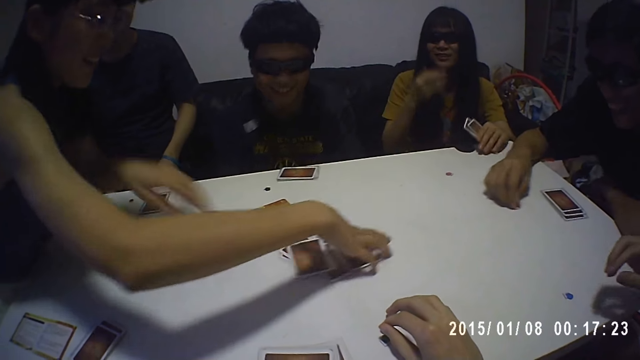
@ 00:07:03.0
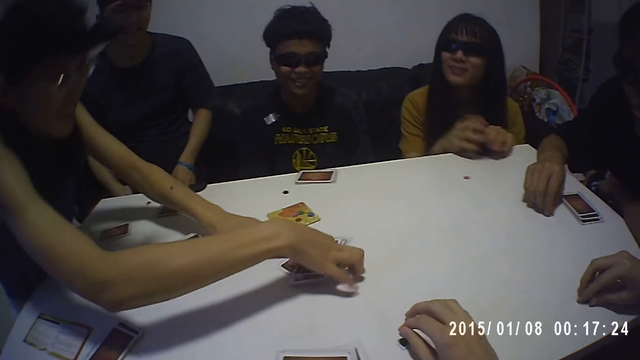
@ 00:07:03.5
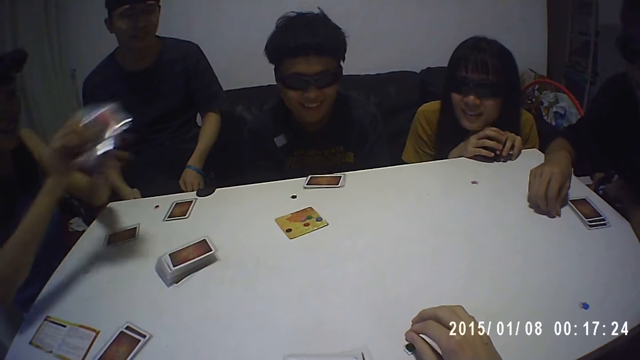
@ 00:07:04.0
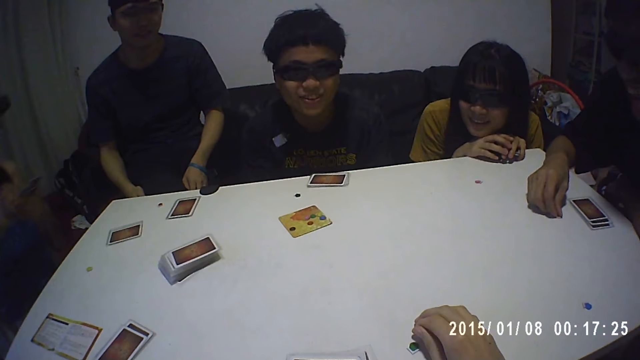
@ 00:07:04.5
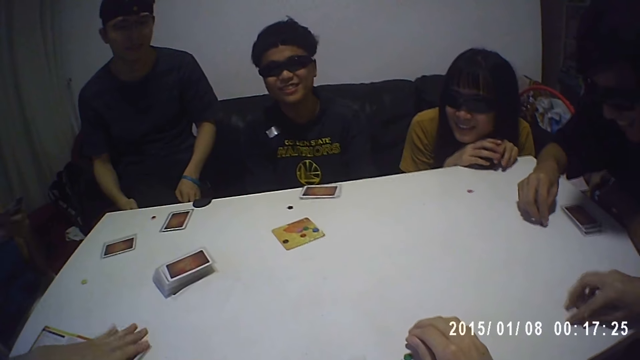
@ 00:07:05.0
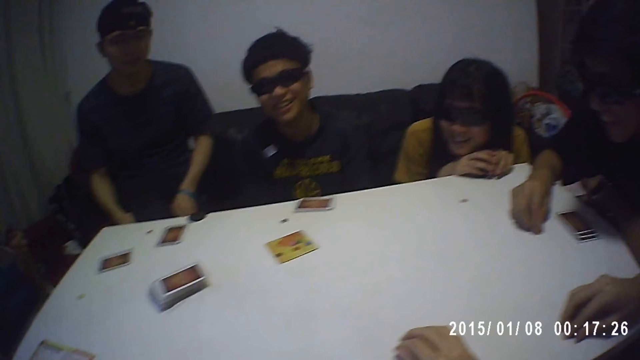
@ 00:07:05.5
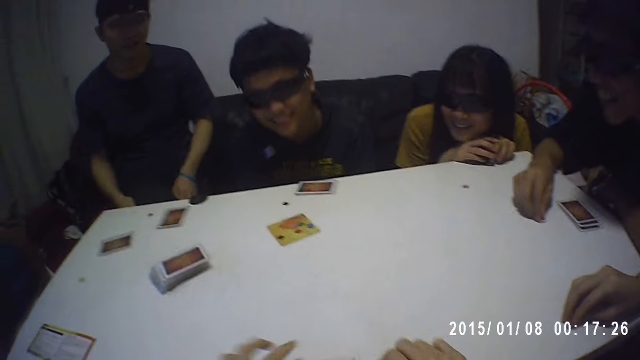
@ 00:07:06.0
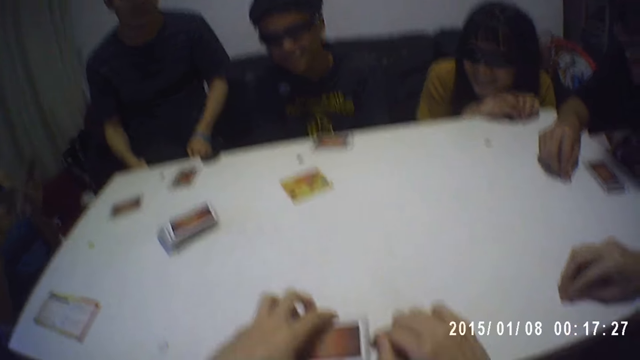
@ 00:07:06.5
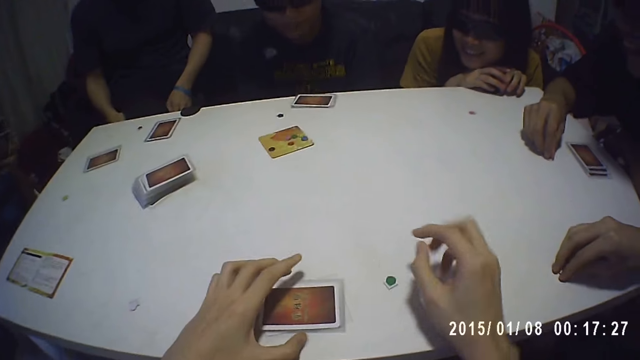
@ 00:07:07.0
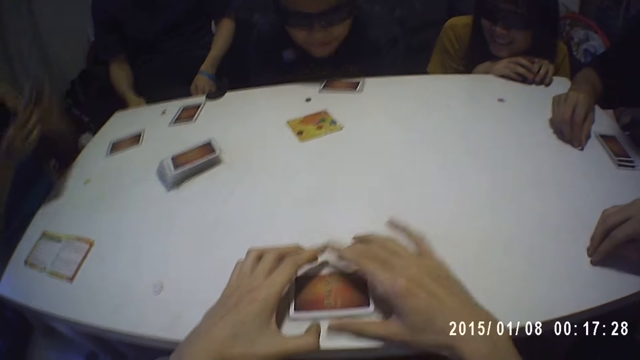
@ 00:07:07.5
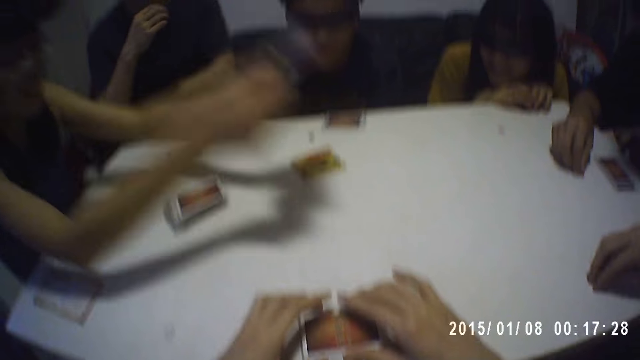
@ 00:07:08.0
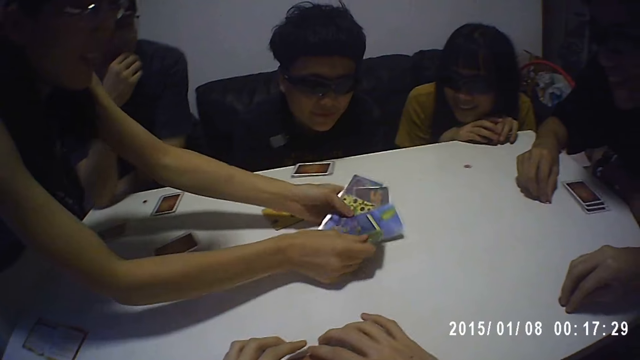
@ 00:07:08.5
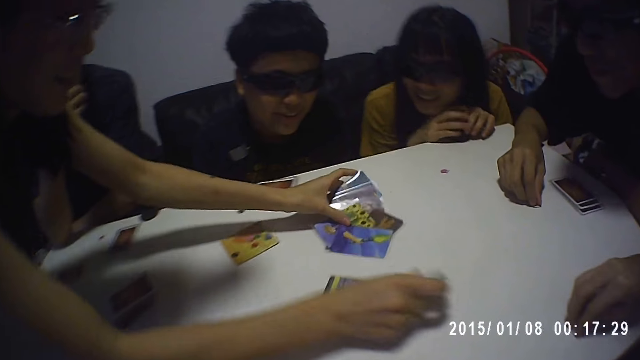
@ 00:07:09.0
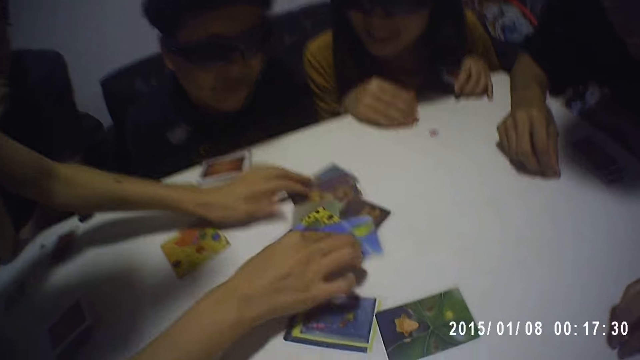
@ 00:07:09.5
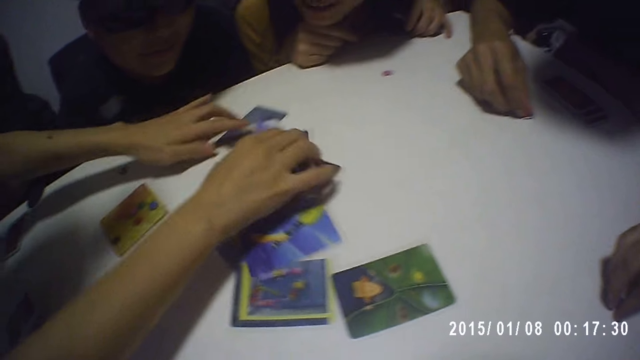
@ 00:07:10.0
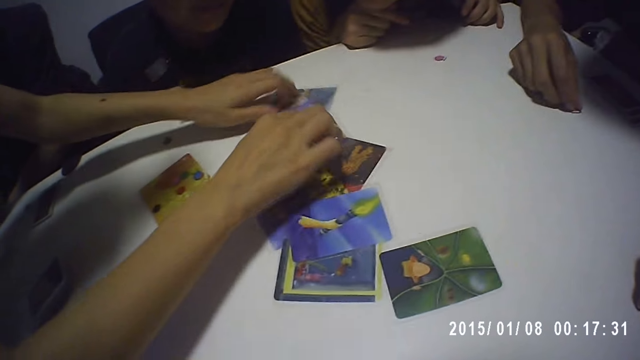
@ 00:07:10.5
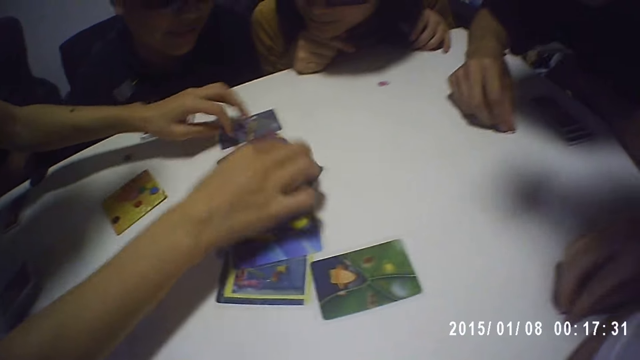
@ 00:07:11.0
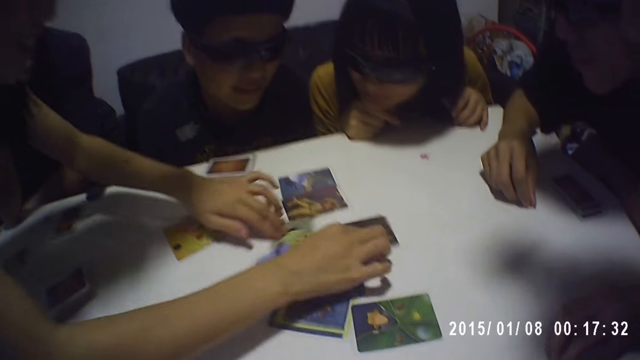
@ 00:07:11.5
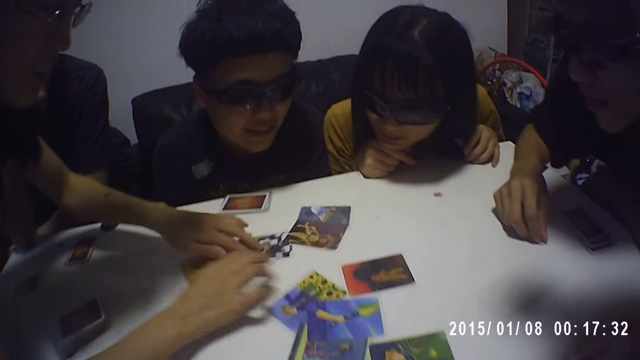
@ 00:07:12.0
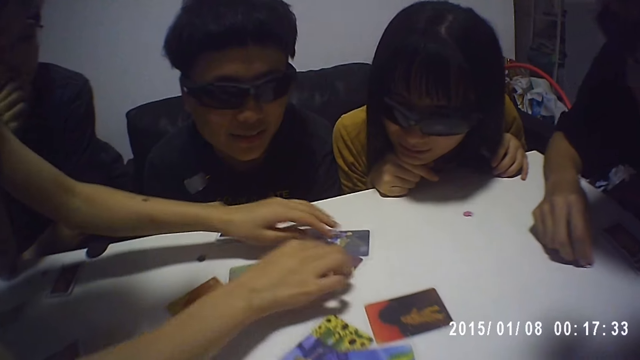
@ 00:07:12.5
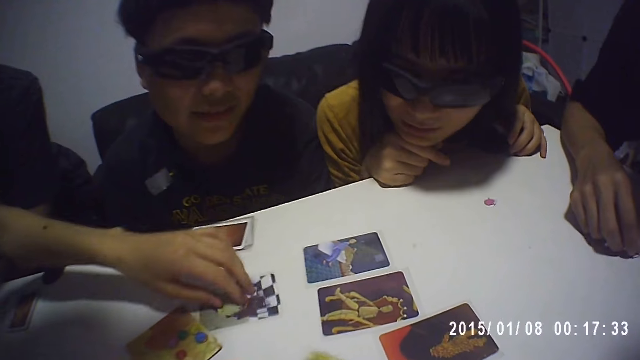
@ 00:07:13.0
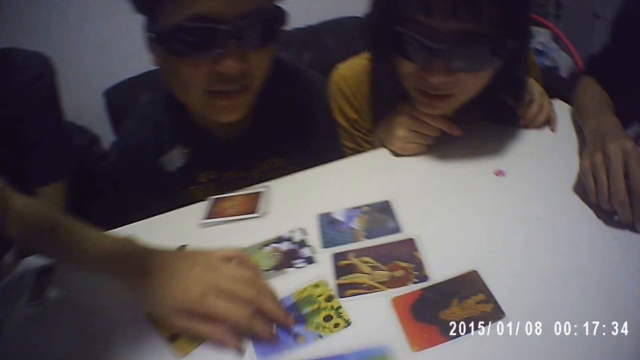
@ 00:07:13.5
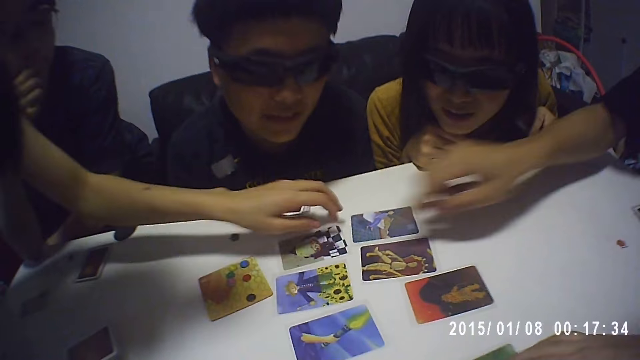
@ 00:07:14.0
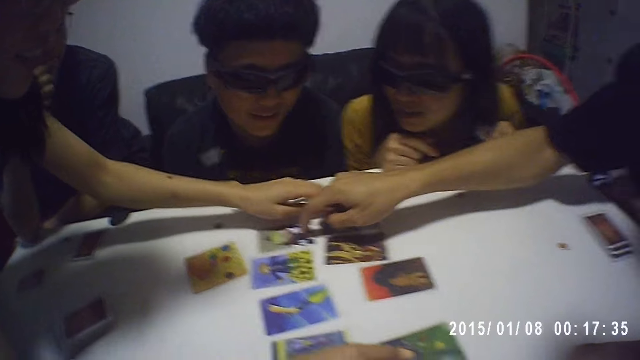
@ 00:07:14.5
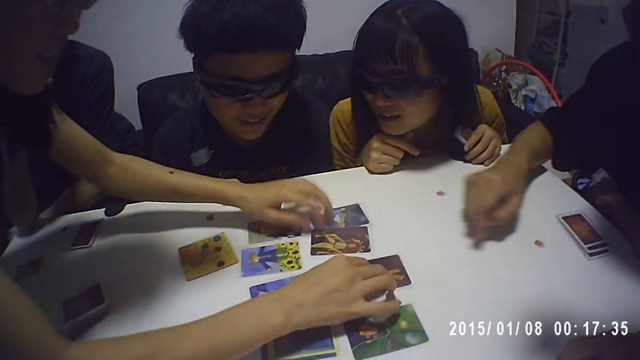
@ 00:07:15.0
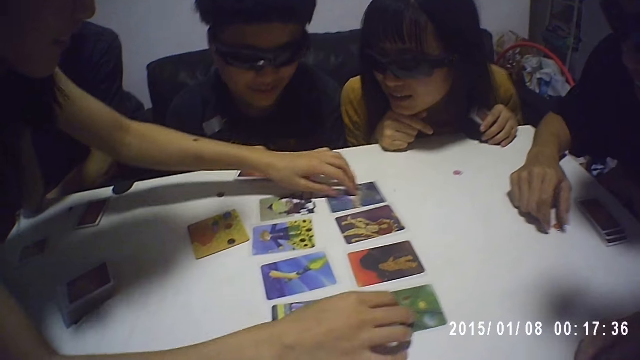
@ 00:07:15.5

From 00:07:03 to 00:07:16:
A woman picks cards on the table with both hands. The camera wearer places cards on the table. The woman places cards on the table. The woman splits cards with both hands.

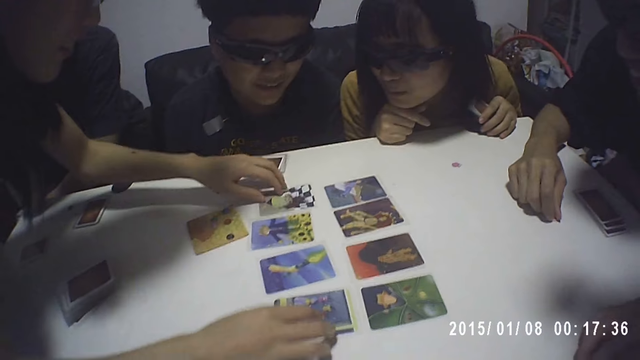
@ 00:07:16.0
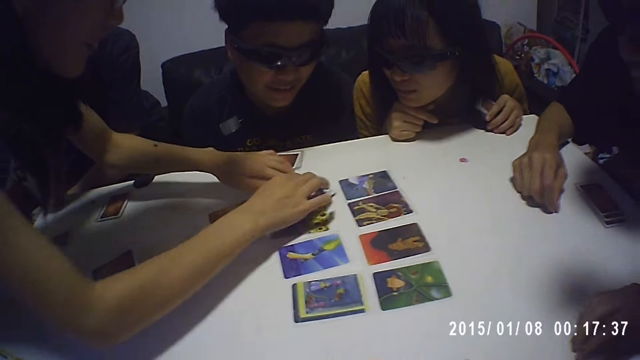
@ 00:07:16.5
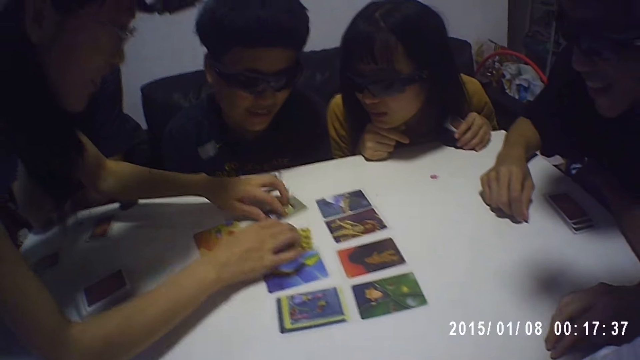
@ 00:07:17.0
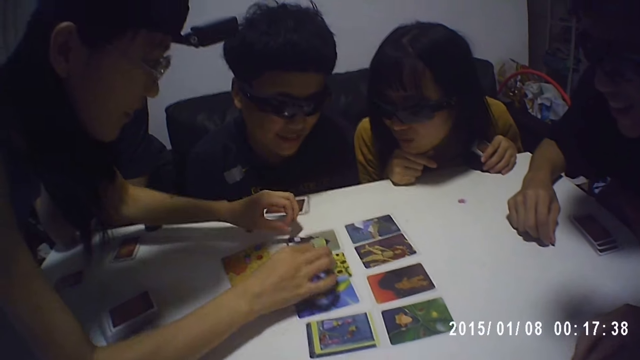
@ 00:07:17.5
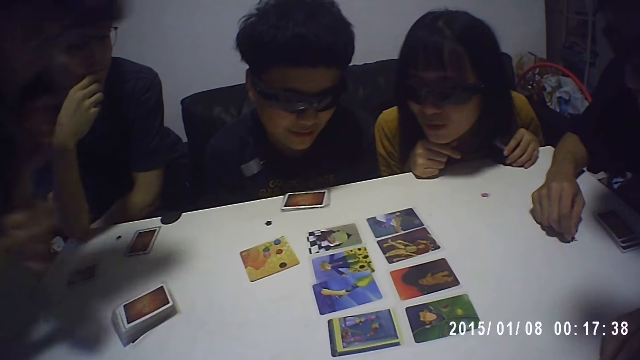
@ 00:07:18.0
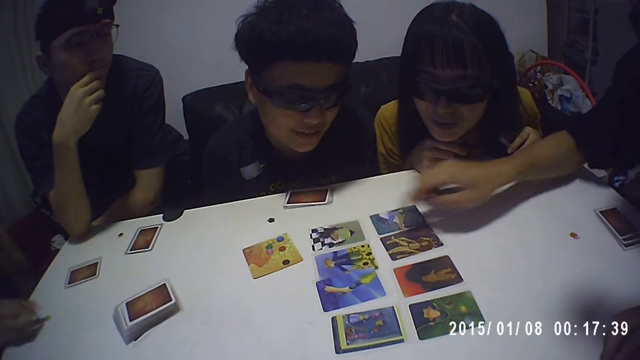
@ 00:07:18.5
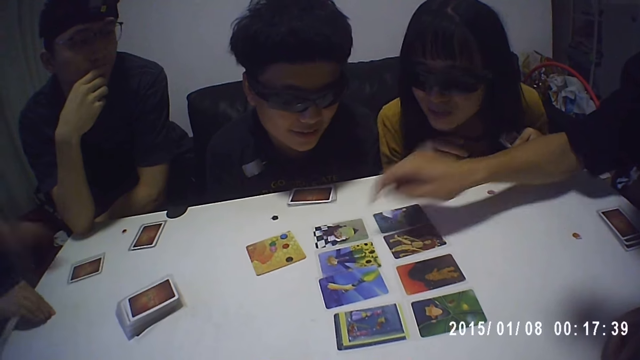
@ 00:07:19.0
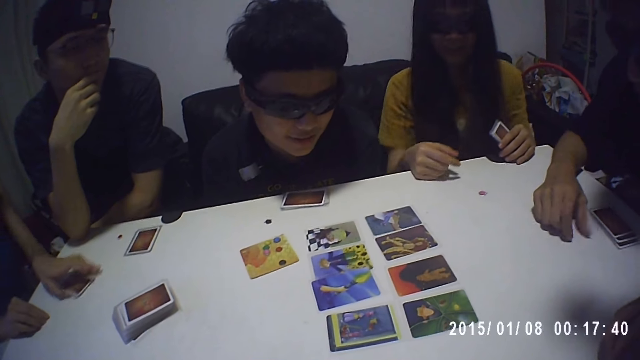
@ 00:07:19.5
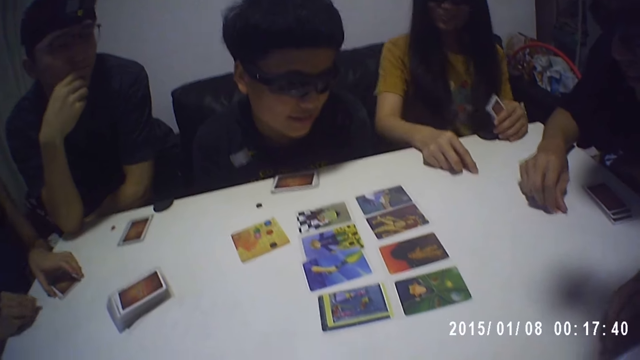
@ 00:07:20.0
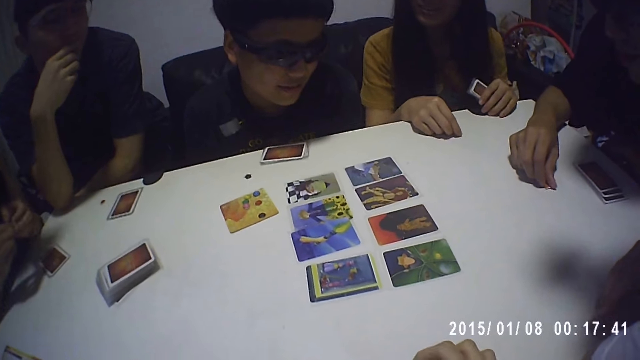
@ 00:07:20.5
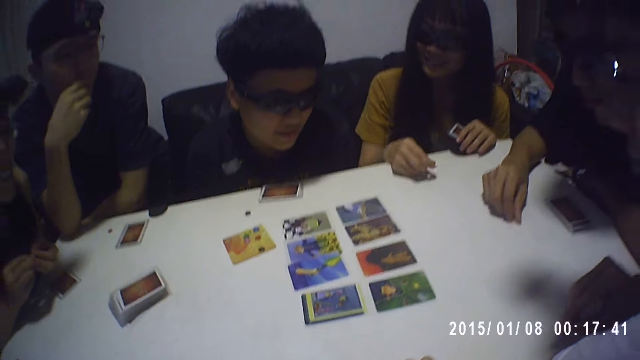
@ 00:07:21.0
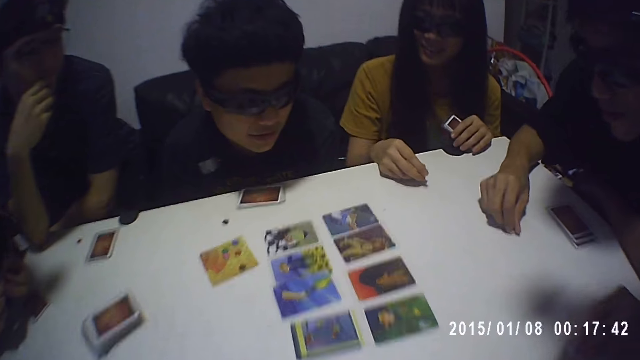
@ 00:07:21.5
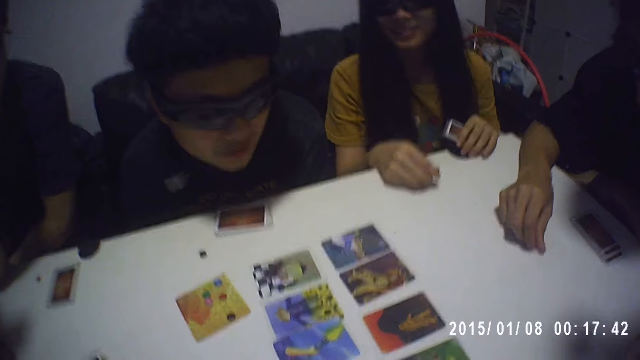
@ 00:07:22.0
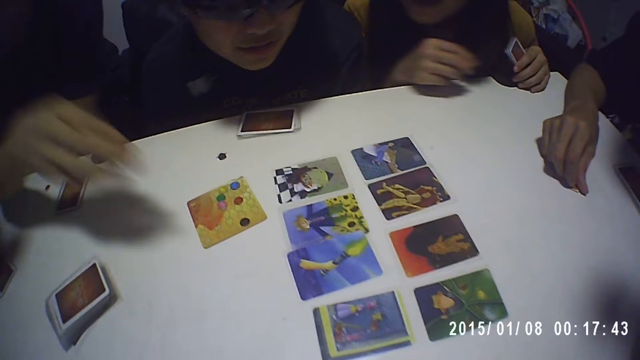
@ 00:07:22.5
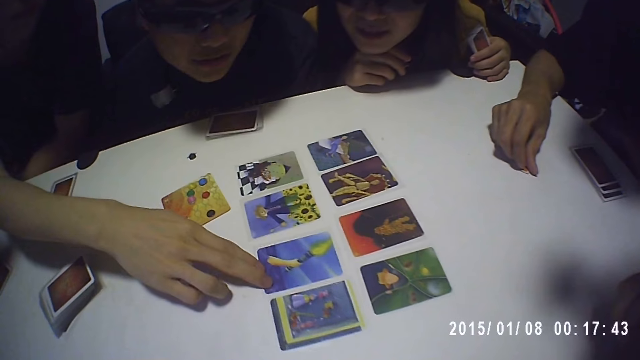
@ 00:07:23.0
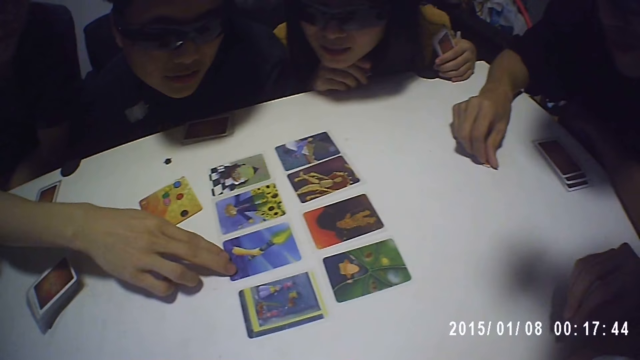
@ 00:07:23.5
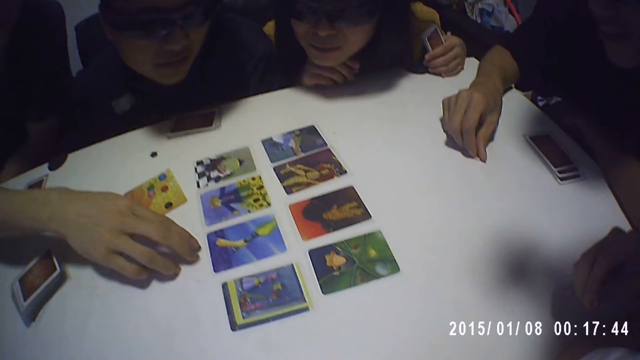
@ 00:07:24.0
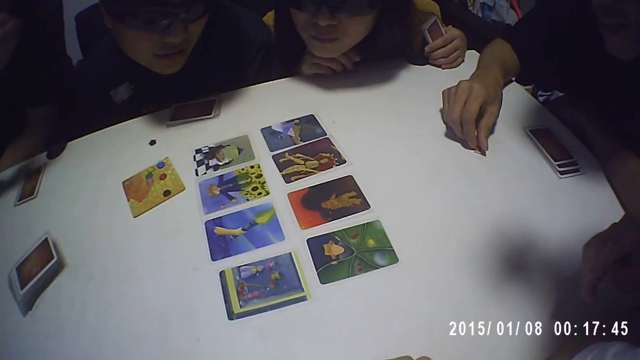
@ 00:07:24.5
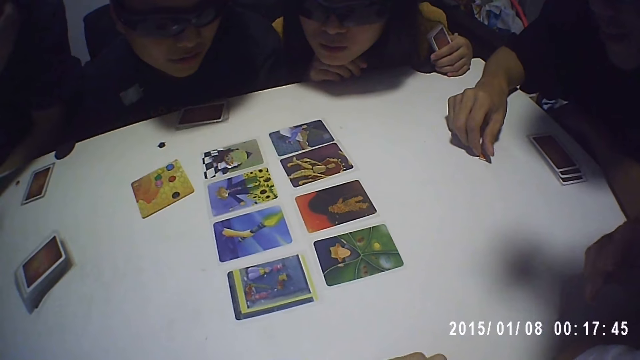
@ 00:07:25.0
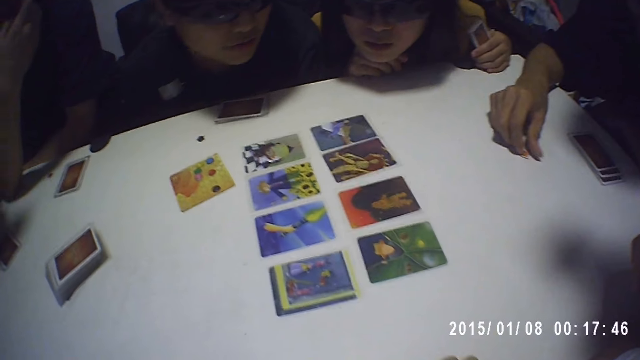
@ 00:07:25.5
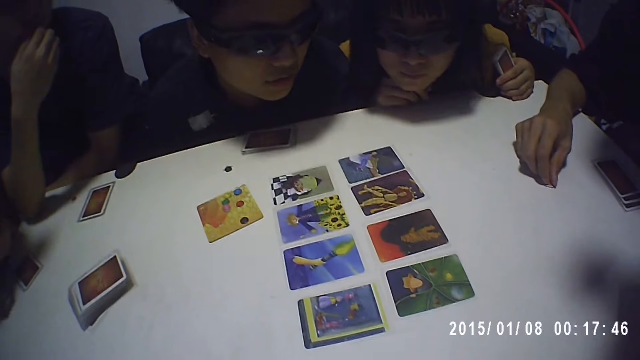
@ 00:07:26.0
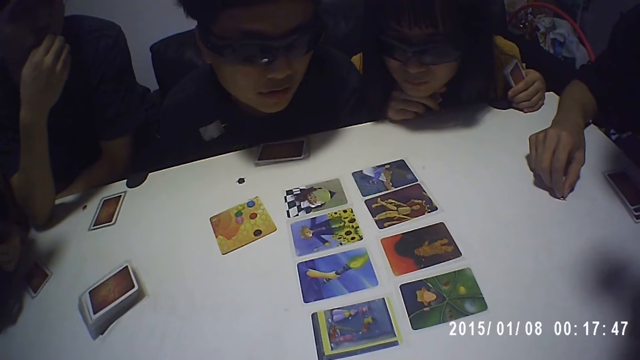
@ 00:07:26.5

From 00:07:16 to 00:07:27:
The camera wearer looks at the cards. A man touches cards on the table. Another man looks at the cards on the table.
